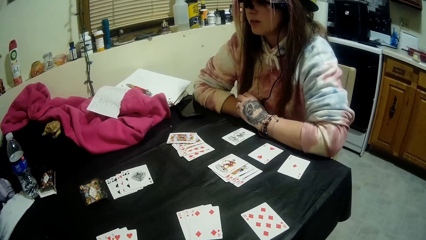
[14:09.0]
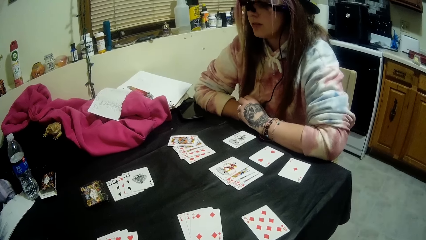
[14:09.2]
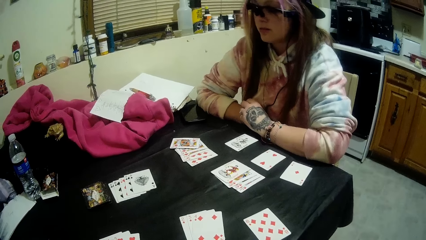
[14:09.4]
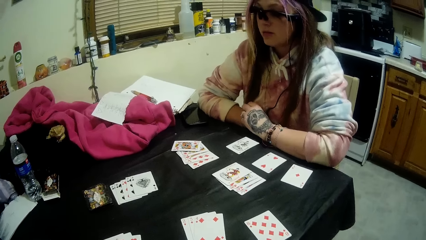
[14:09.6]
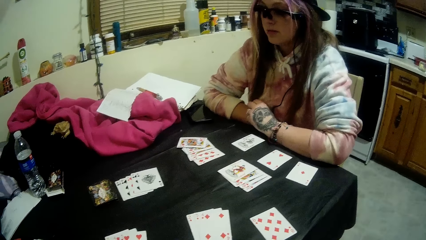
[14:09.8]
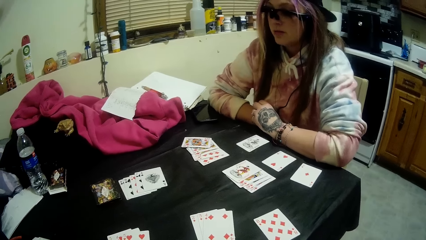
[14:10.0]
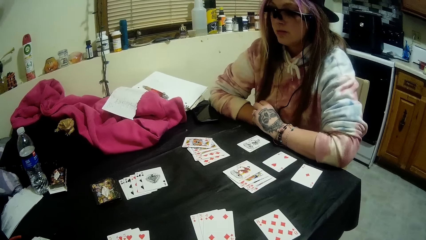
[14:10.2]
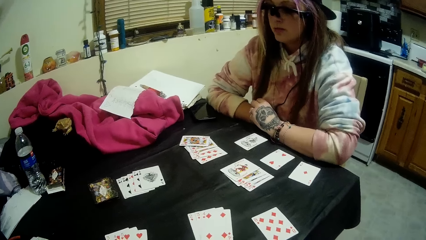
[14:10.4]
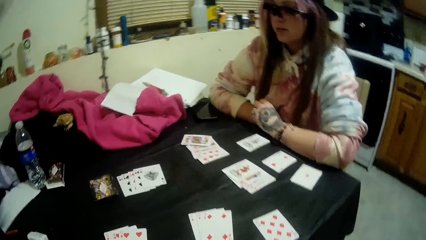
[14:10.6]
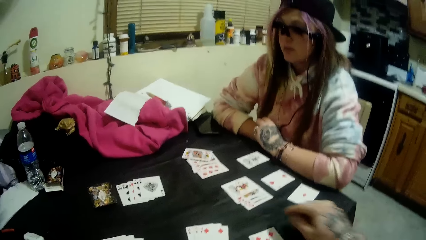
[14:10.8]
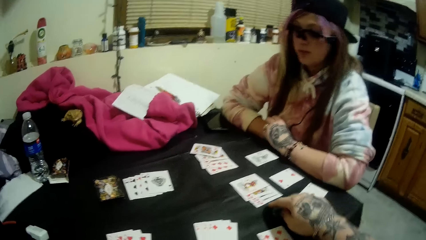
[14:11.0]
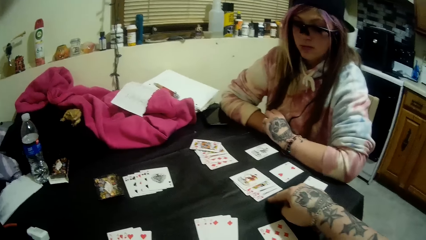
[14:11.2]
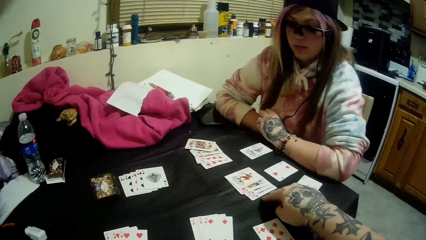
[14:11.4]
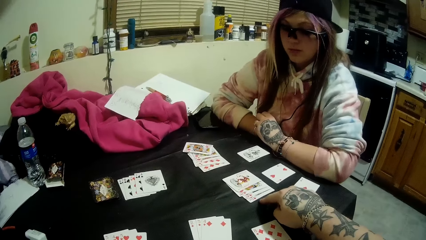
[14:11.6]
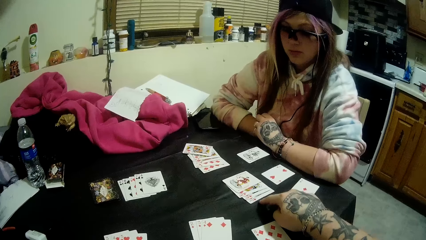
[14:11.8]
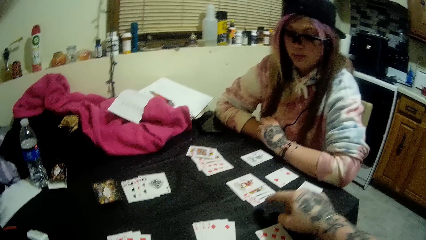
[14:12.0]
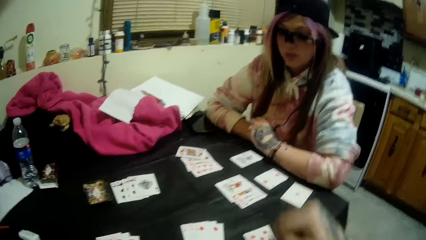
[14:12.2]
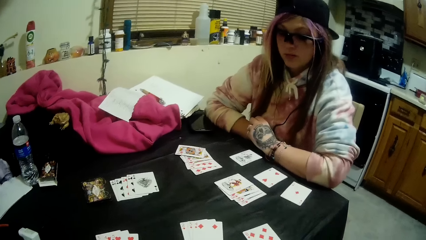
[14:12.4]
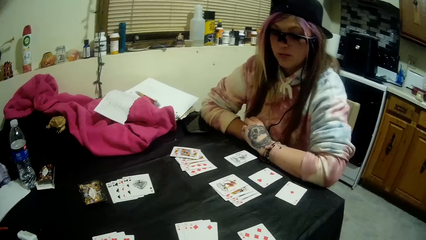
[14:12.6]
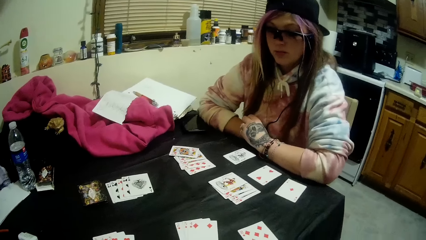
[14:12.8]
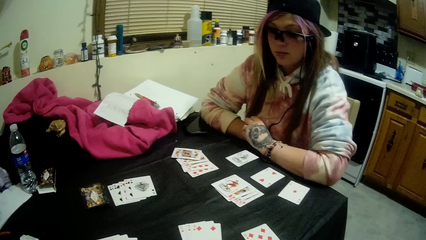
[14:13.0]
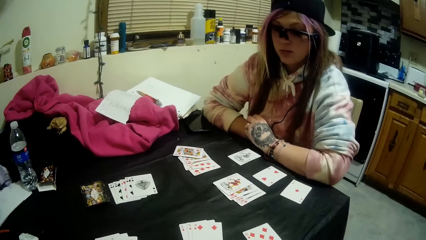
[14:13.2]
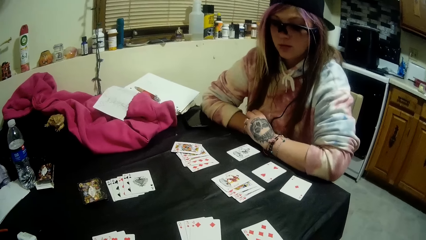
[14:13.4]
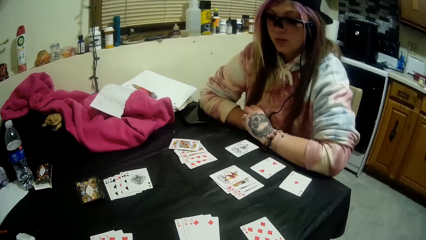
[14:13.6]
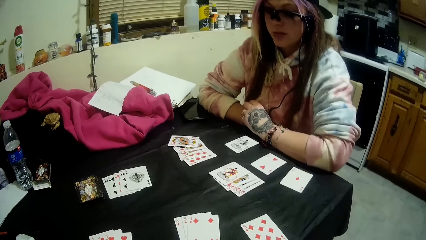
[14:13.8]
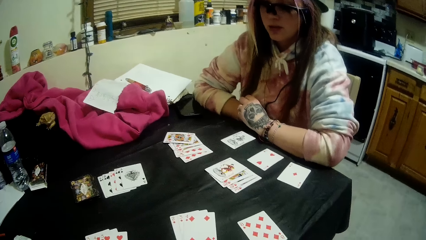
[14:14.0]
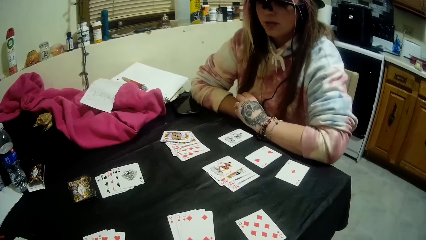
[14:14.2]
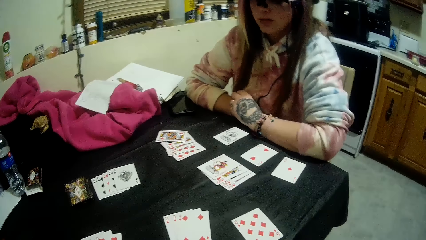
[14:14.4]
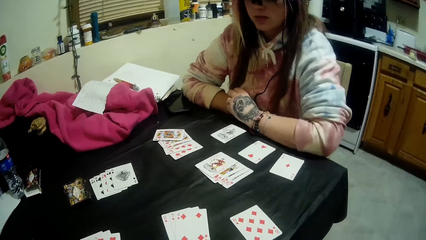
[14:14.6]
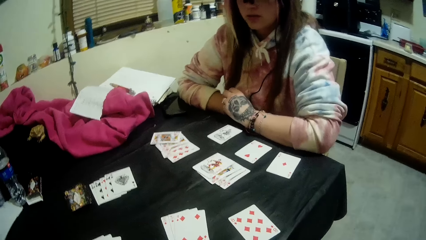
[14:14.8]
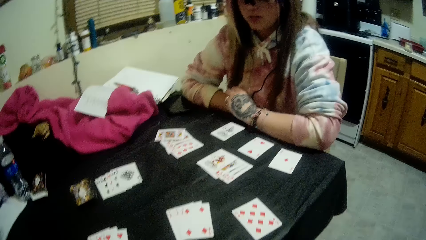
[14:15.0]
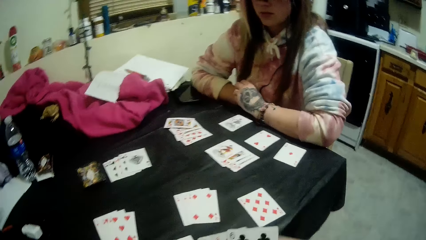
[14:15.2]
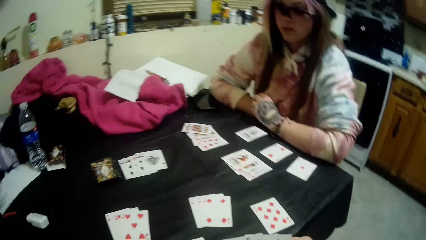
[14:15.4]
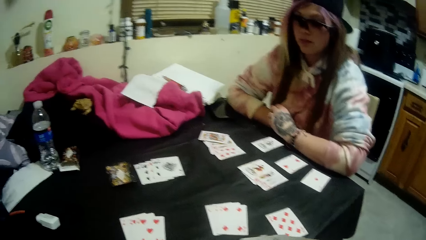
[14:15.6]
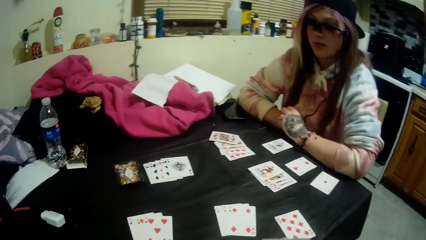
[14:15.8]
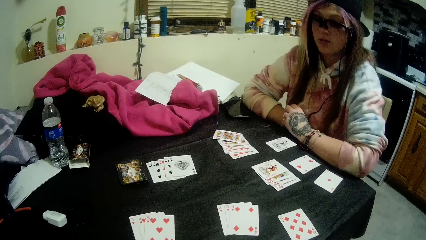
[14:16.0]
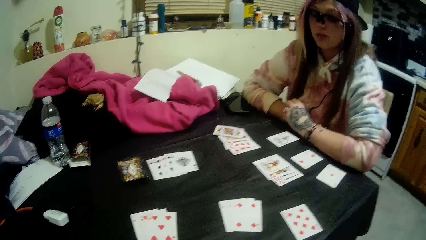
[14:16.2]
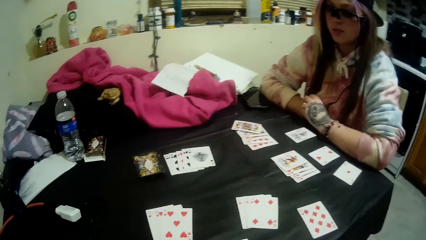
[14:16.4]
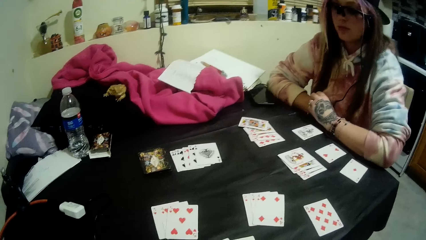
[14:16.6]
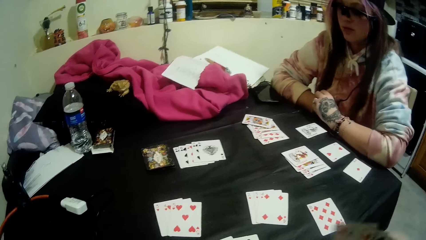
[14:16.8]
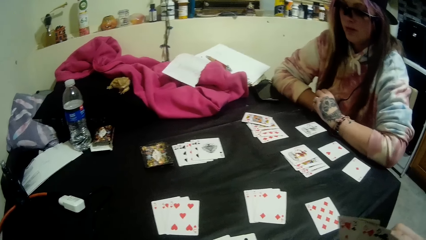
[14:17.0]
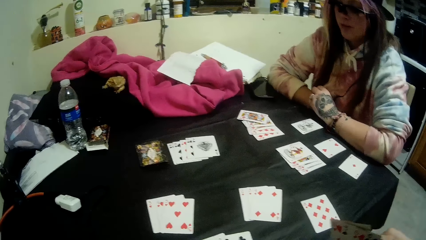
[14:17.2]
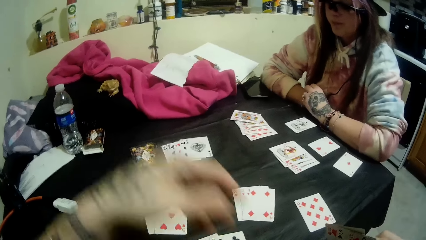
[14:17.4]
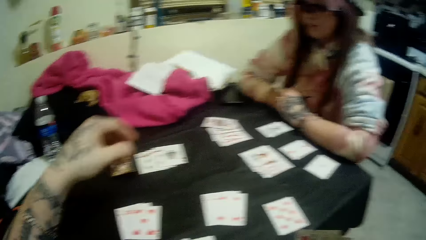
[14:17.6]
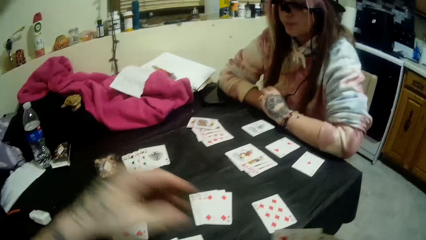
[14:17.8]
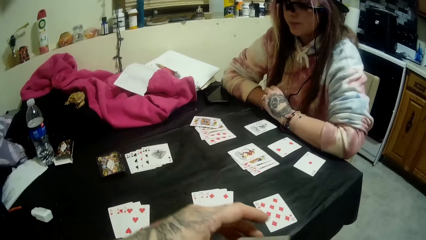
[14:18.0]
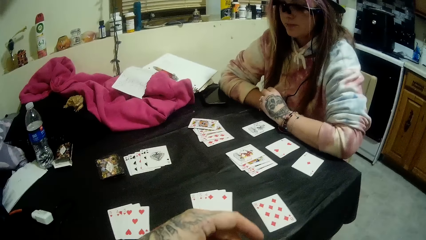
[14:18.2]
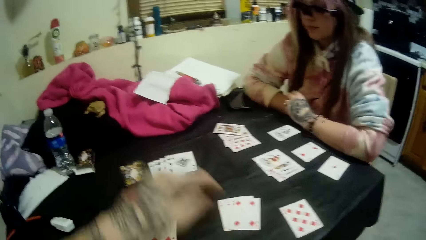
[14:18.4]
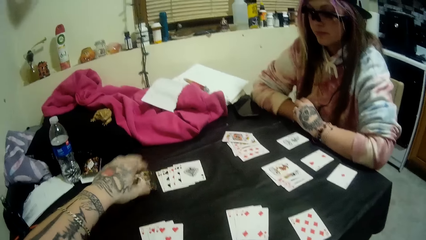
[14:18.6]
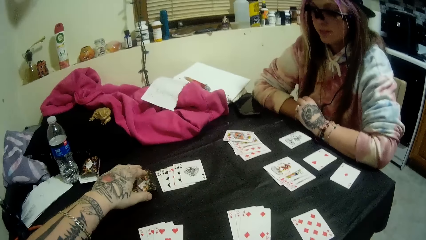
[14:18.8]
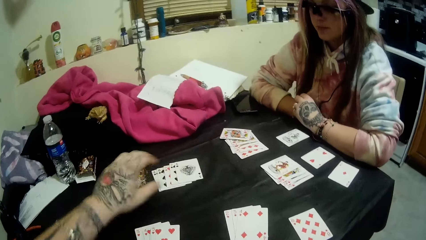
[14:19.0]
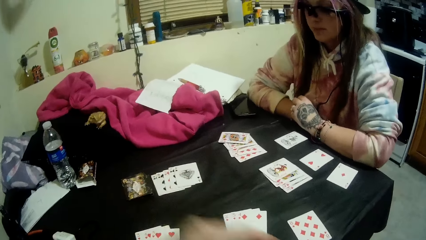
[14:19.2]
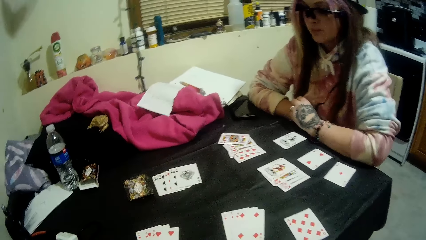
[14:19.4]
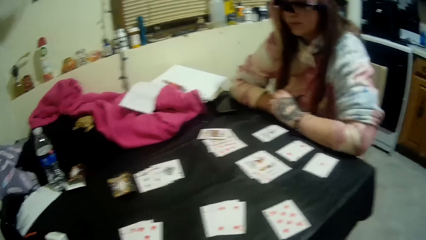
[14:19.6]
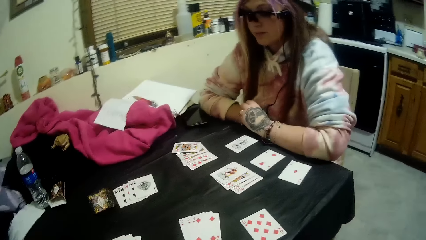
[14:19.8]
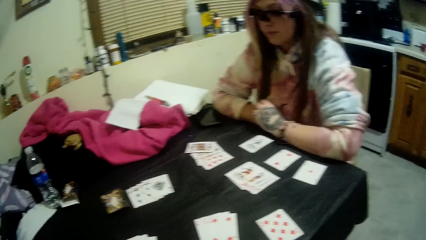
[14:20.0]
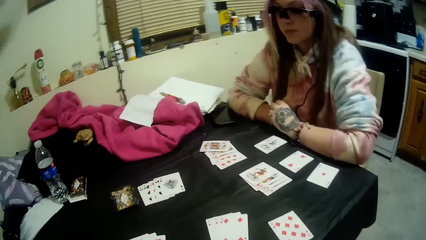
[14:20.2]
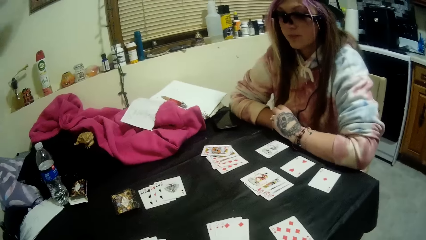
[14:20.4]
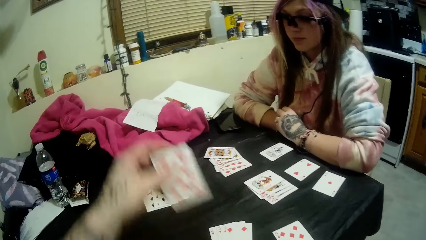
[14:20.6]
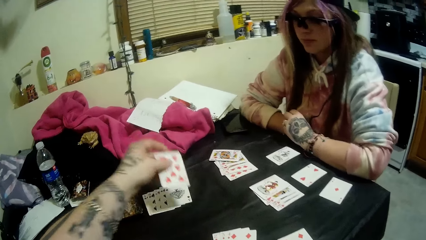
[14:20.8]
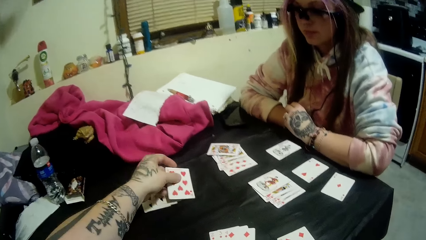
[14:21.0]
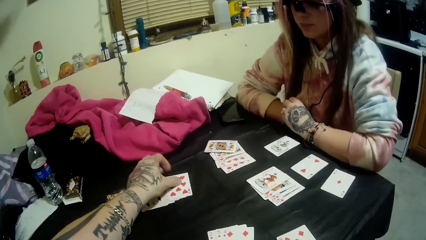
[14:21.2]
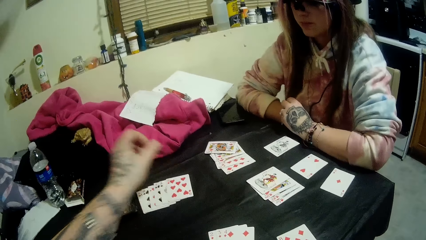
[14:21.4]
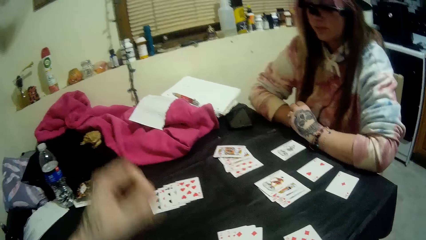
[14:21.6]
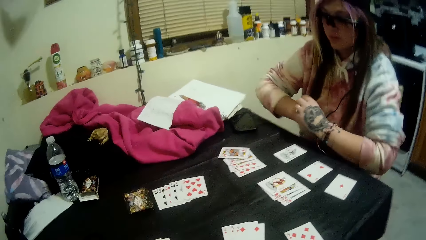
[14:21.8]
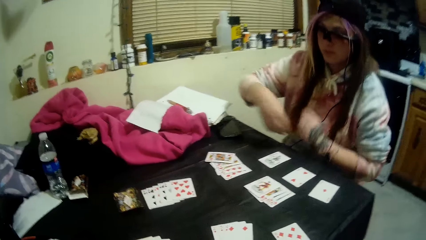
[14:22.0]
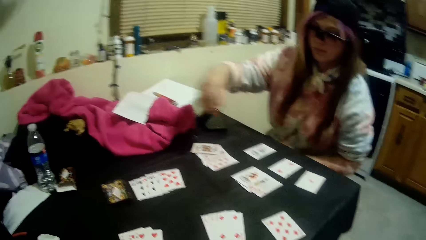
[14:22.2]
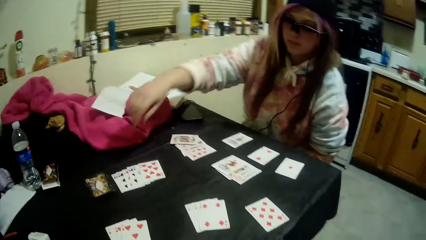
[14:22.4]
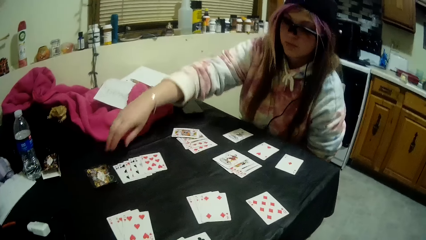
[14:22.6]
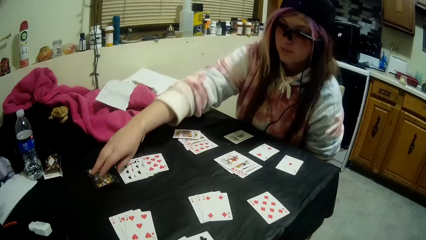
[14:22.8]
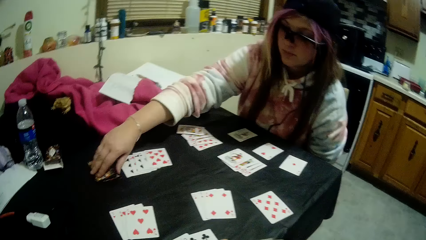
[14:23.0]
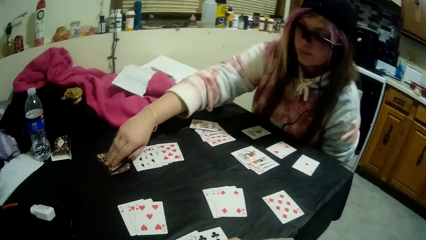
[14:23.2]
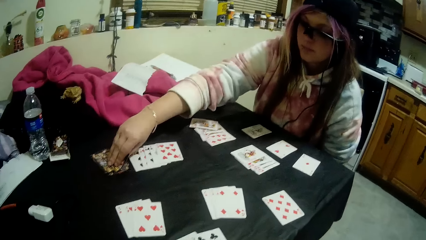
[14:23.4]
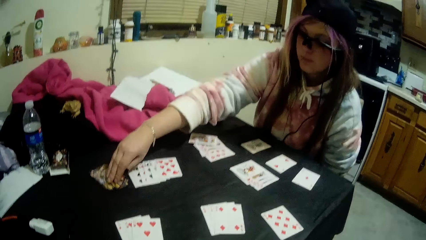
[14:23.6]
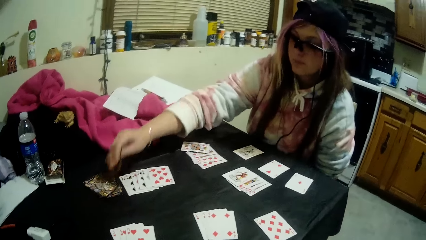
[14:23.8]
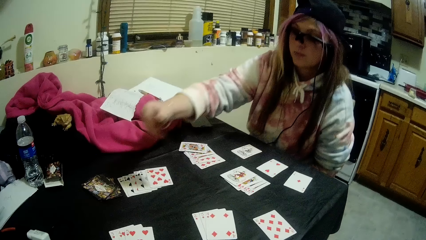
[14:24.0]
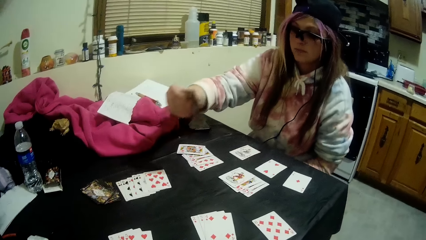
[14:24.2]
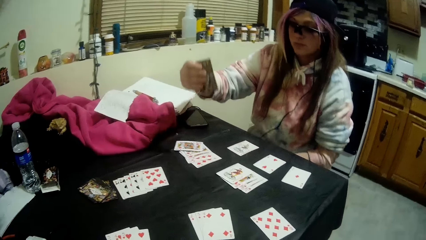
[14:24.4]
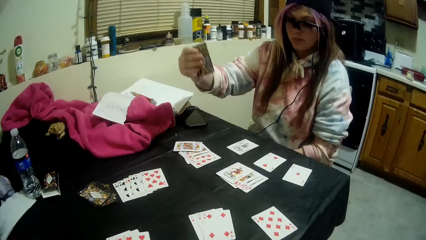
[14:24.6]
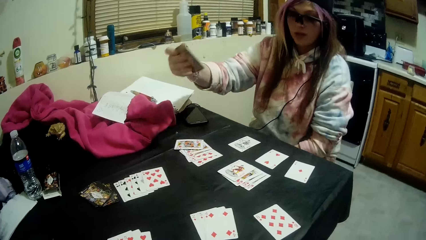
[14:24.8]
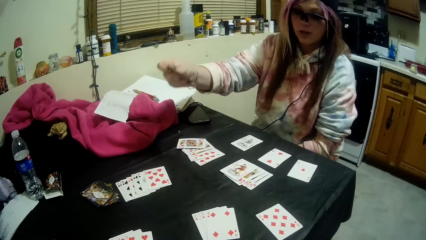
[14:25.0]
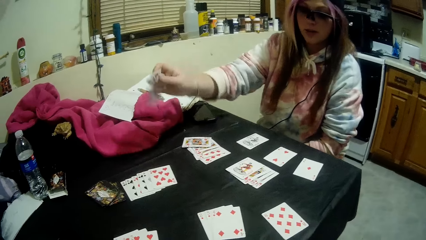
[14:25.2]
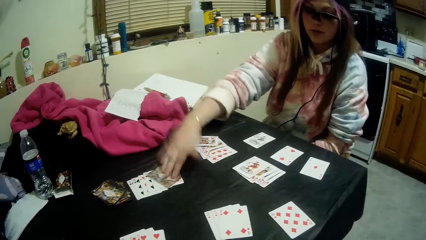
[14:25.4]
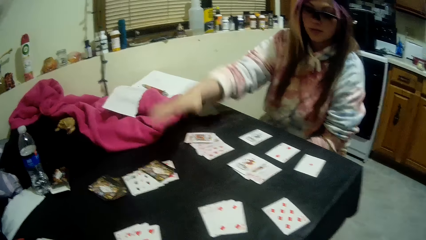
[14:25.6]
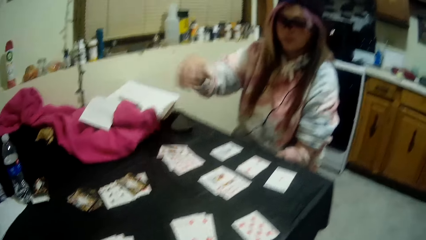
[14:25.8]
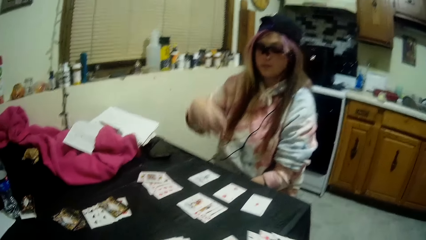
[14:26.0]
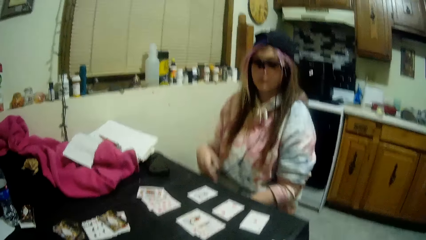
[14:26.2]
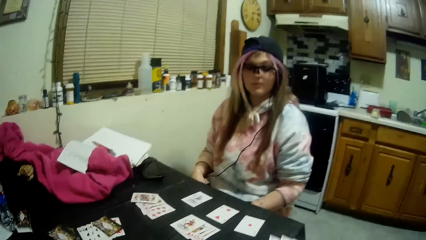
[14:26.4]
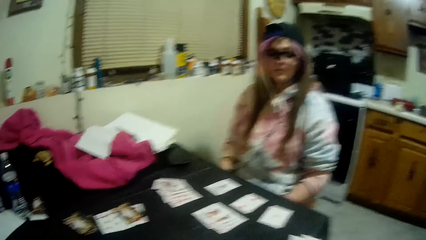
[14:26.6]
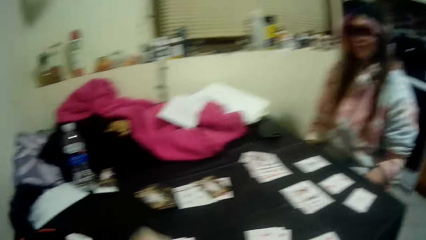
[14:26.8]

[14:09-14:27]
The camera wearer talks to a woman. He points at a card on the table. The woman talks to the camera wearer. The camera wearer talks to the woman. He moves his hands. He touches the cards with his left hand. He moves his hand. He attempts to pick a card from the stack of cards with his left hand. He pulls a card from the cards on his left hand. He plays the card. He drops a card in his hands on some cards beside the stack of cards. The woman picks a card from the stack of cards on the table with her right hand. She drops the card in her hand on the cards beside the stack of cards.
